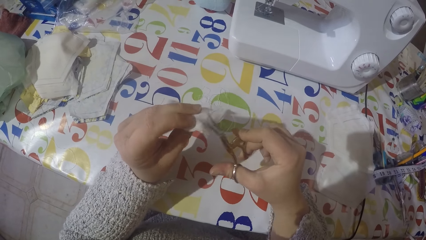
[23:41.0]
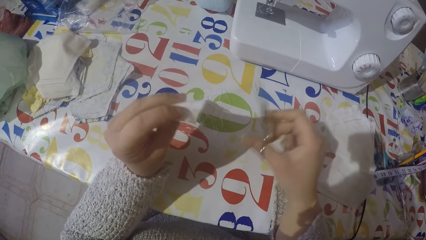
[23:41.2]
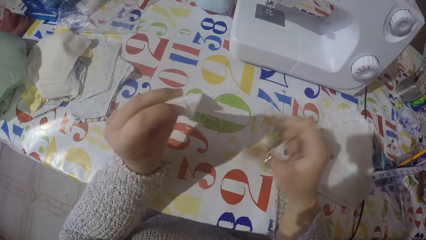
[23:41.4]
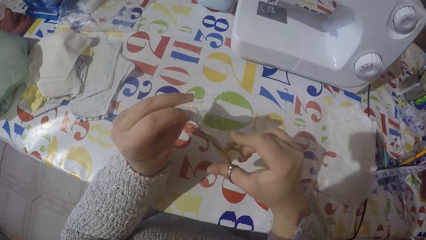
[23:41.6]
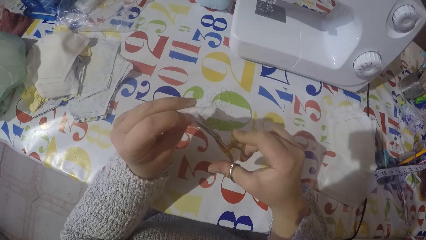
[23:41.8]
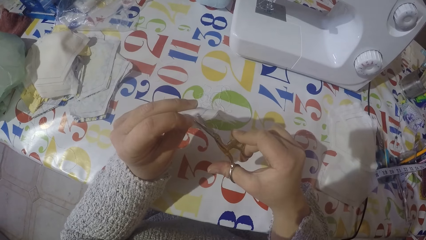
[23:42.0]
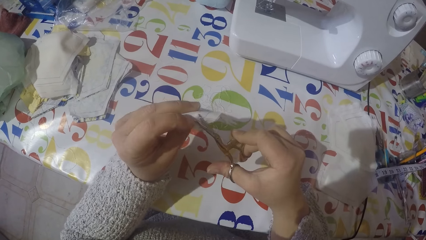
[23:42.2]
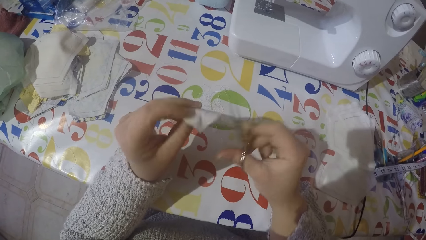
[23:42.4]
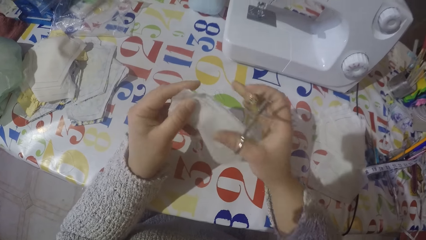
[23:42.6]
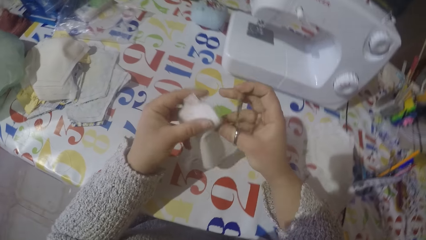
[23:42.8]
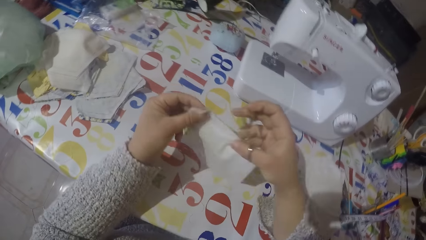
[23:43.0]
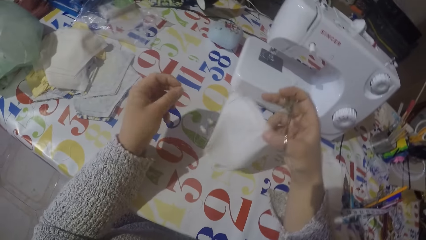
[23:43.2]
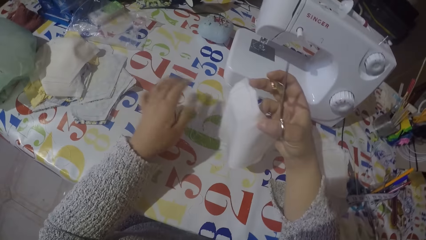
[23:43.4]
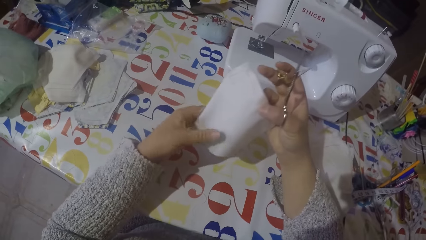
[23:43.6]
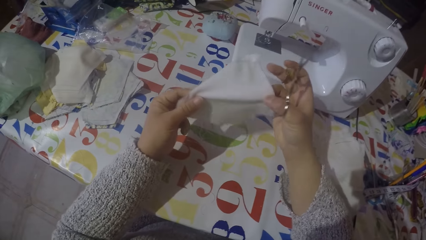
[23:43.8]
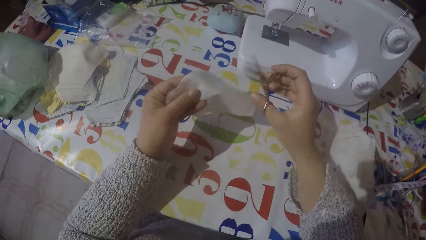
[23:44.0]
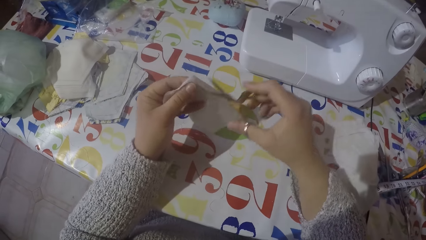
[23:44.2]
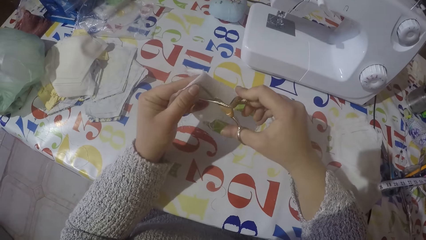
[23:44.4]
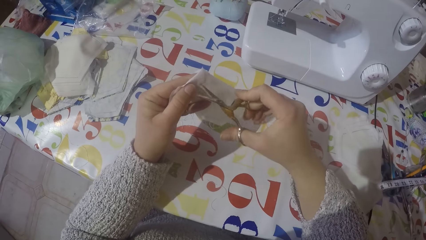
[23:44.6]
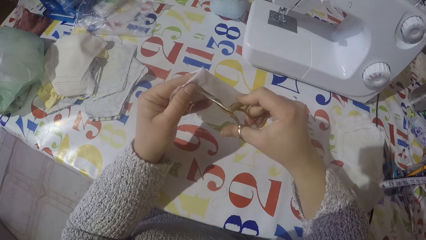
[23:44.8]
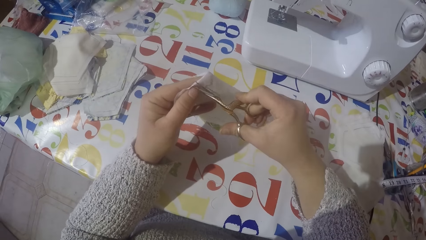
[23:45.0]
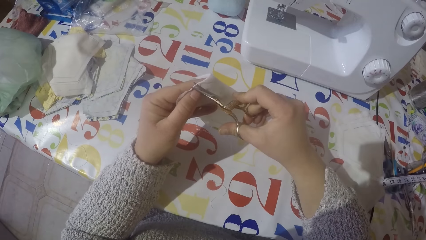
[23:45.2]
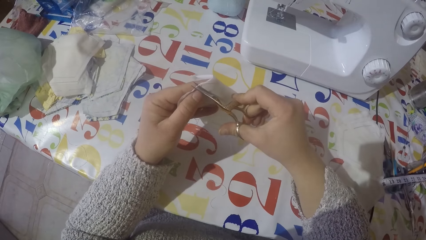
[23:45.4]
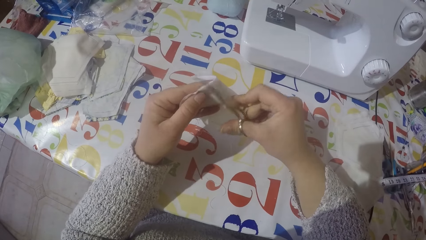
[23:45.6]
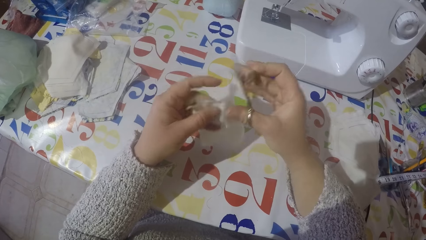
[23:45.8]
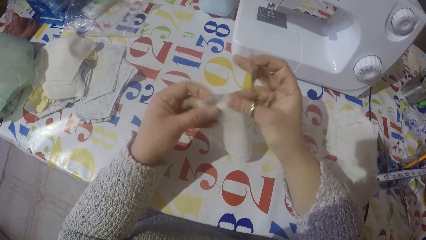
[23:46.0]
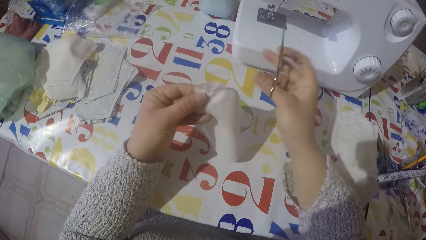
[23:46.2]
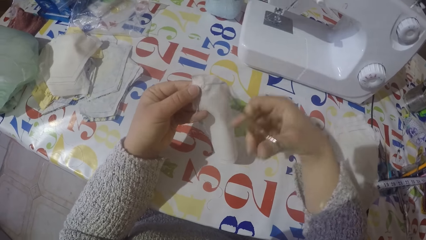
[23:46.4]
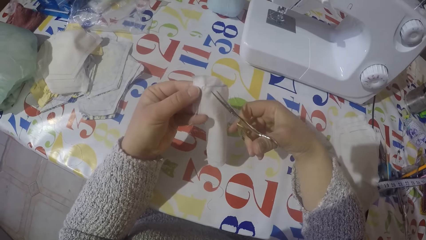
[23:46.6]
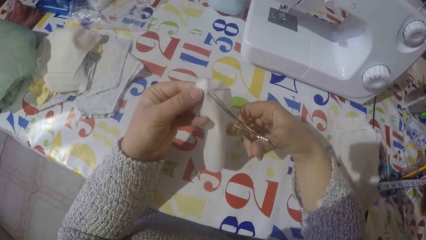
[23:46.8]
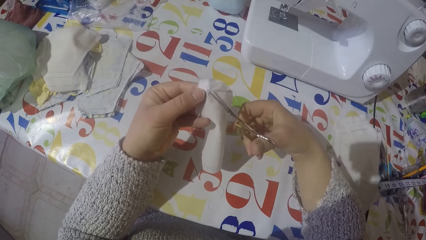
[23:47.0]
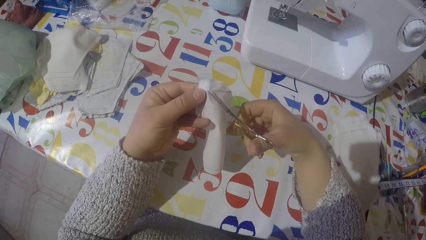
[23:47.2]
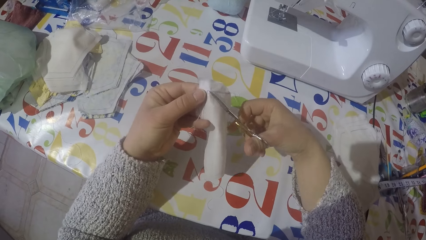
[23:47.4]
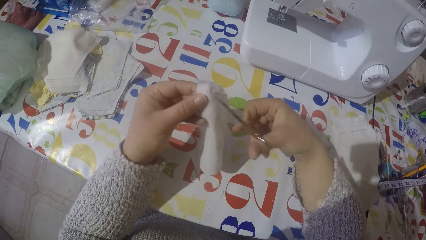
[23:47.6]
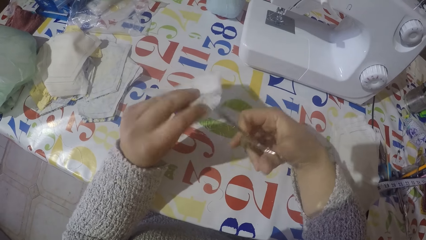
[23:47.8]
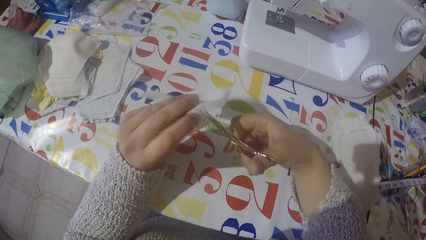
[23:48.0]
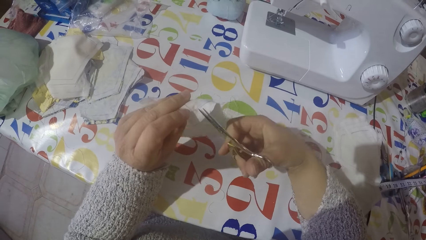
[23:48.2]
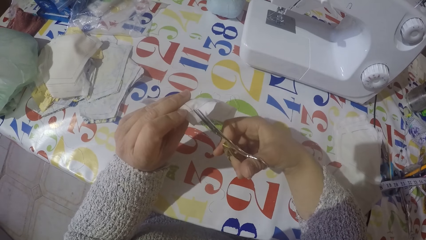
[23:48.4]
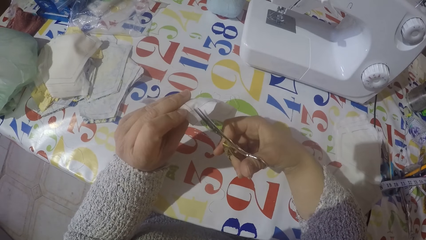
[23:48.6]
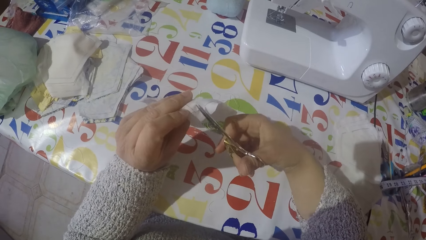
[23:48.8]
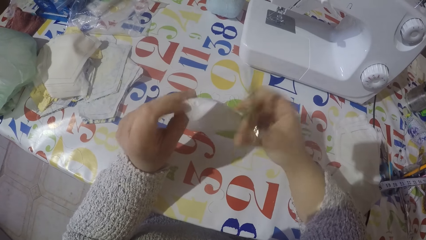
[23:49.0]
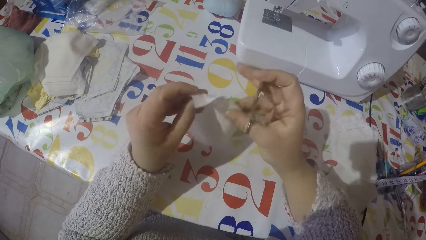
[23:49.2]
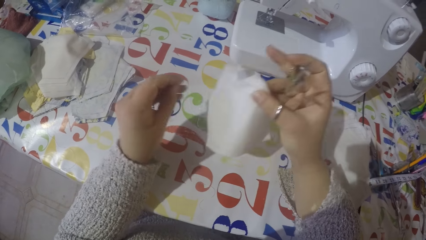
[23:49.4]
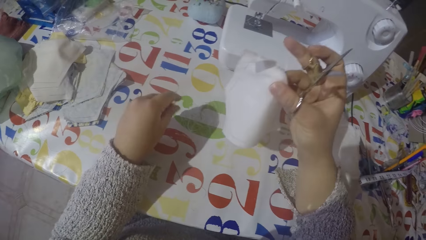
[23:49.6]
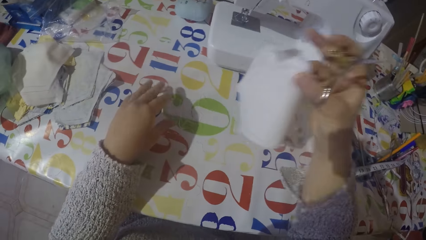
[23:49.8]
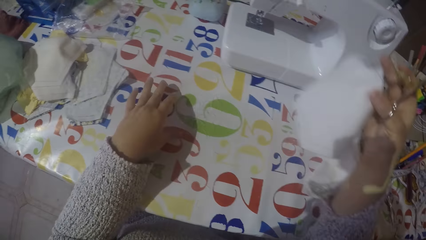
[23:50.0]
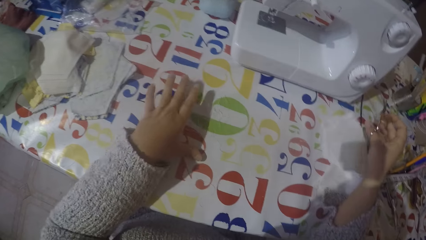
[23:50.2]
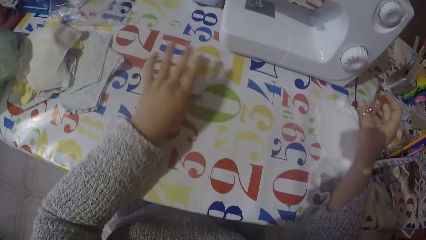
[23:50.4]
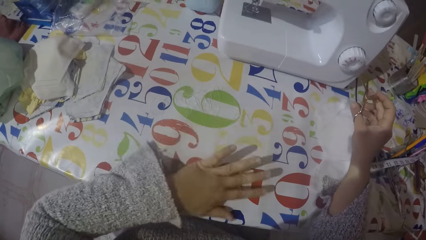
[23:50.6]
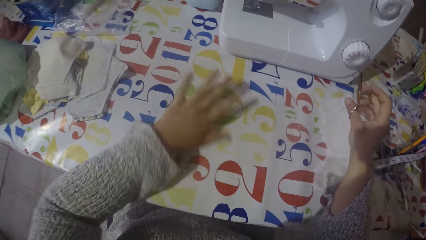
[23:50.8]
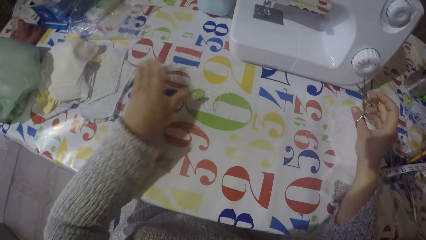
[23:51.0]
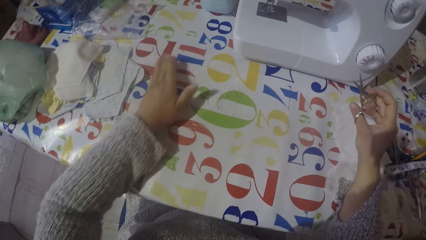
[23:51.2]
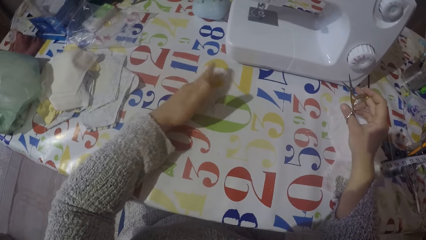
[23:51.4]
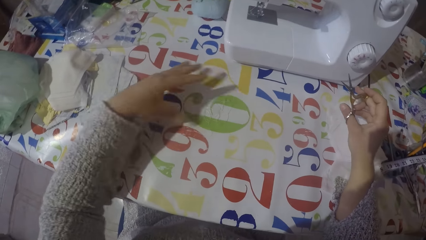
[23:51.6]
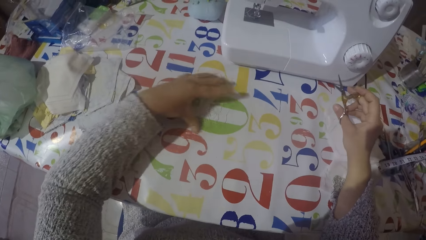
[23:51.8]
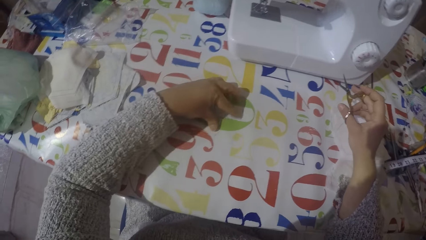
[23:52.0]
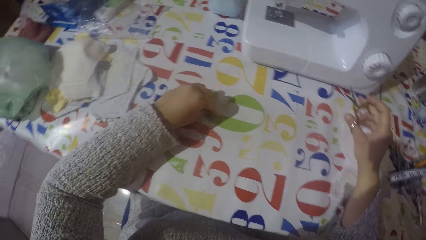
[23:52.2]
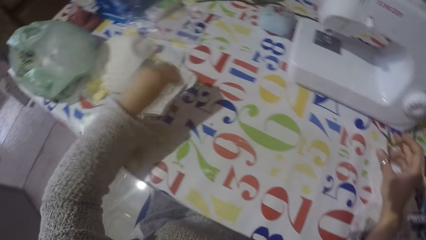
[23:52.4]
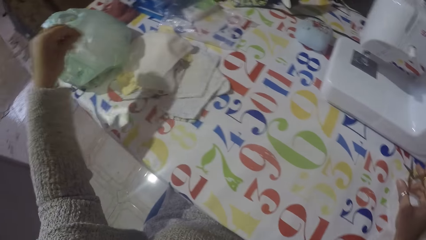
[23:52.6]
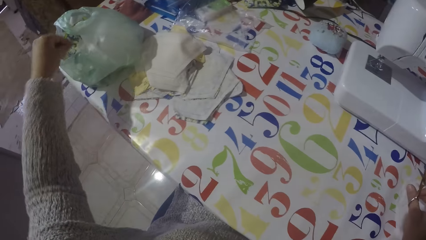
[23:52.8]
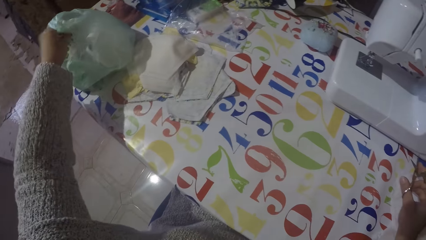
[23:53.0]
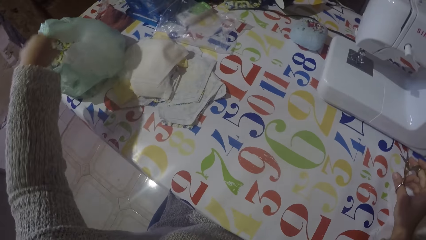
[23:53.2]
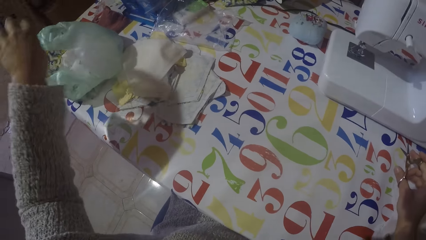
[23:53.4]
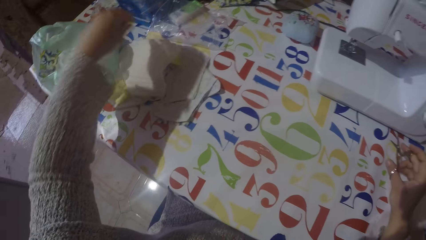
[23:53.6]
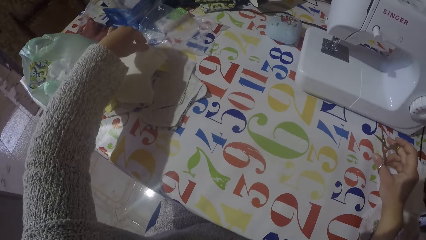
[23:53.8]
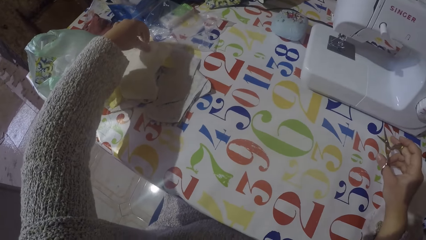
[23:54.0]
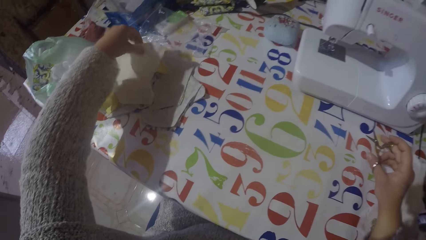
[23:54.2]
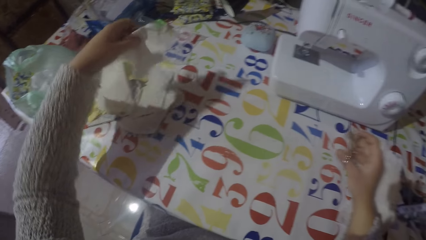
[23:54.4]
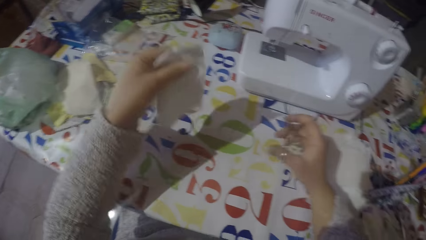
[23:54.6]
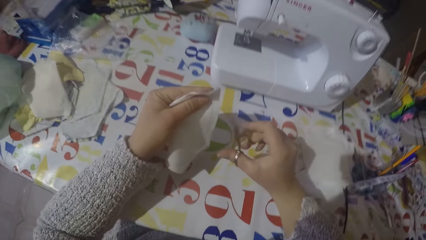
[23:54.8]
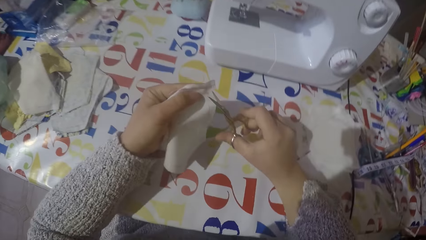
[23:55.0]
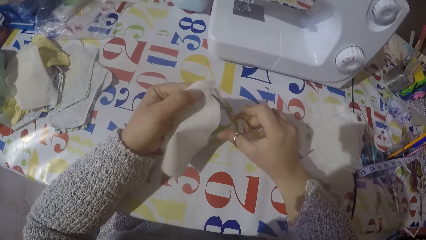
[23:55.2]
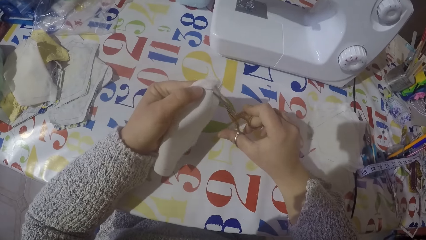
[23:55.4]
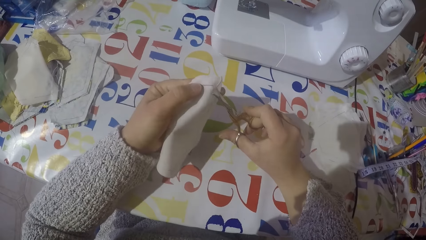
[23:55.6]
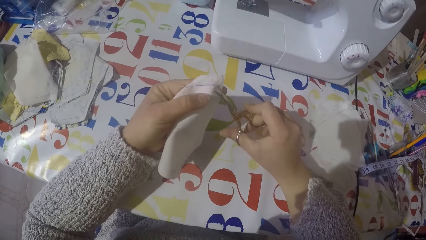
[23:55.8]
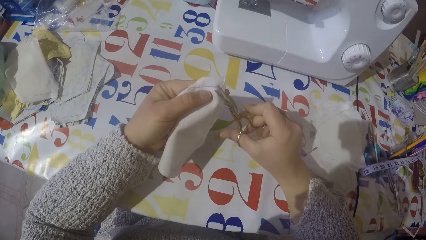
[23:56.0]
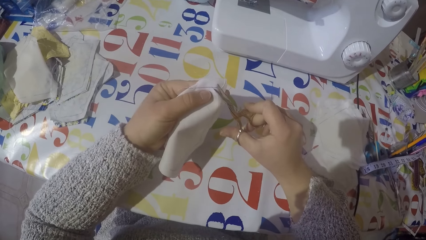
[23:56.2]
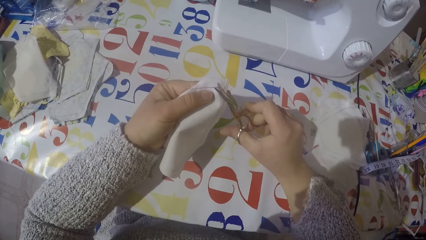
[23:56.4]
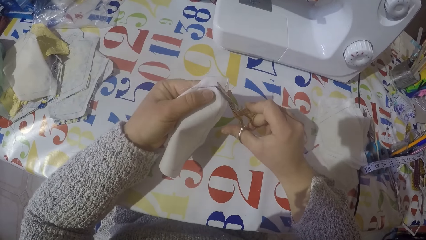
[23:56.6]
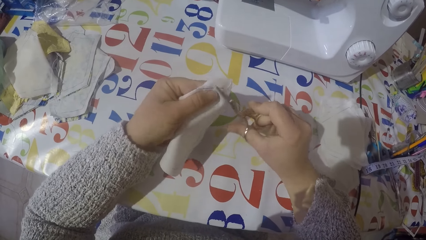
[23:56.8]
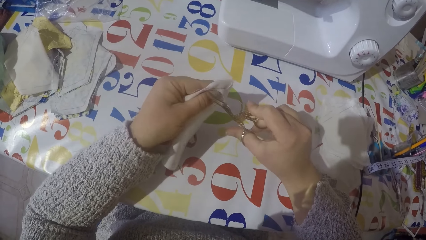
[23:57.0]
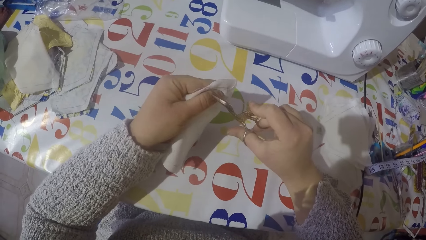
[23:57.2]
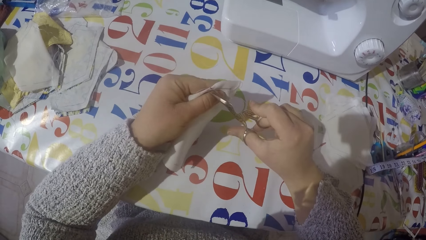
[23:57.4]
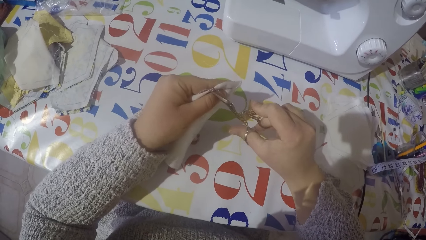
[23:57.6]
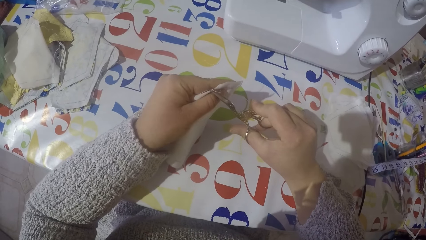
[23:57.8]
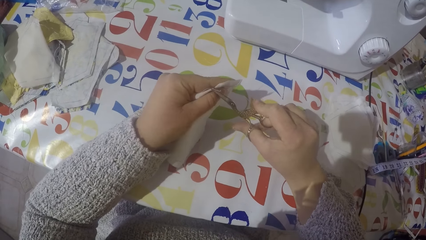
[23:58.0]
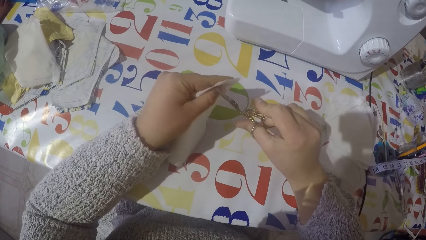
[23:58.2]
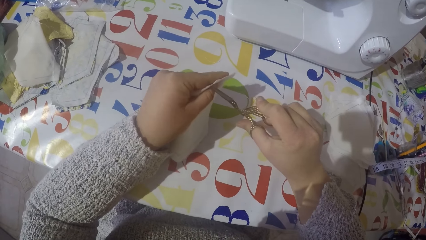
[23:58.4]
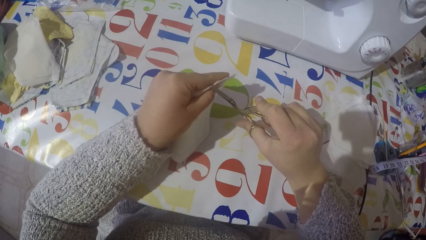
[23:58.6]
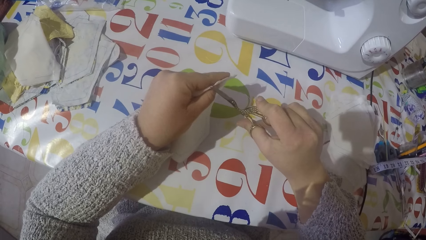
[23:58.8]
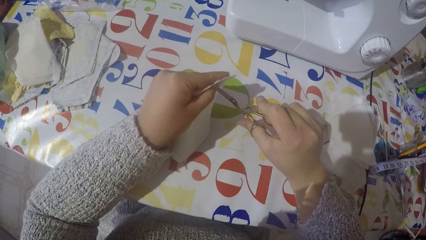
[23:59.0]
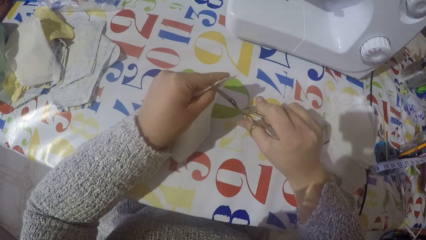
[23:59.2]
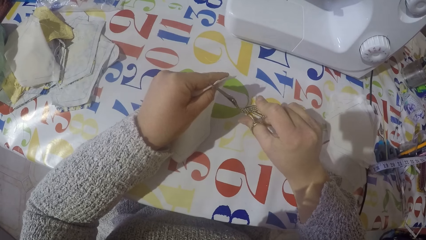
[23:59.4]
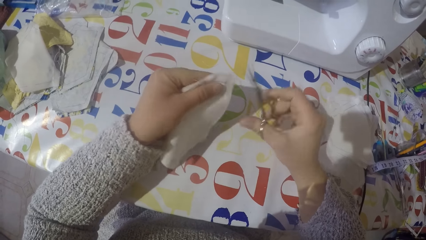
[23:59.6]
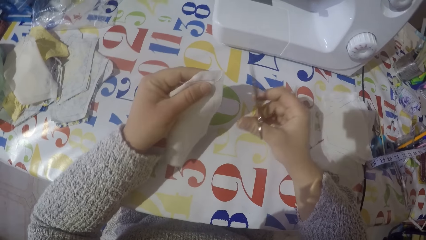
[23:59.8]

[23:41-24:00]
The camera wearer removes the thread with his left hand. He drops the piece of cloth with the rest. He gathers the sewing threads on the table. He moves the thread on the table with his left hand. He picks up the sewing threads. He puts the sewing threads in the paper bag with his left hand. He picks up another piece of cloth with his left hand. He cuts the thread on the piece of cloth using the scissors.
